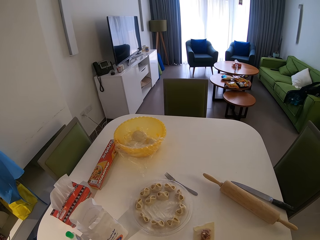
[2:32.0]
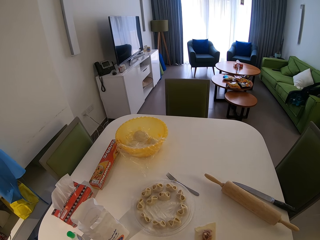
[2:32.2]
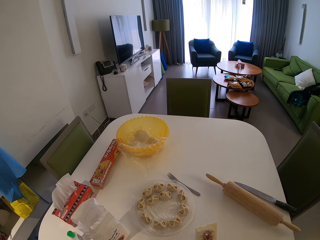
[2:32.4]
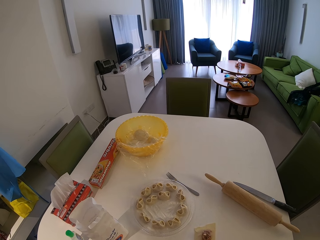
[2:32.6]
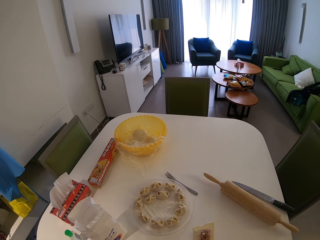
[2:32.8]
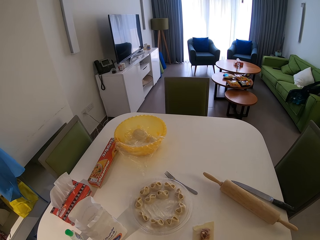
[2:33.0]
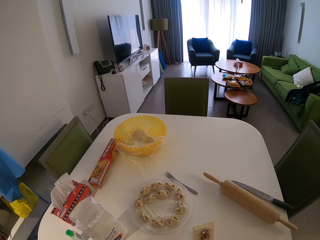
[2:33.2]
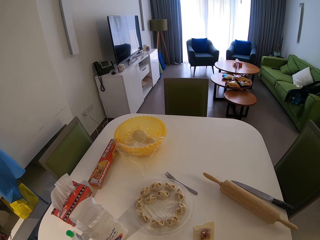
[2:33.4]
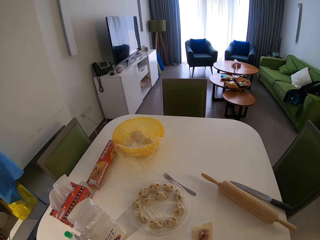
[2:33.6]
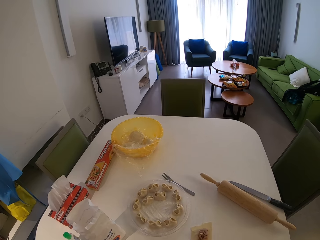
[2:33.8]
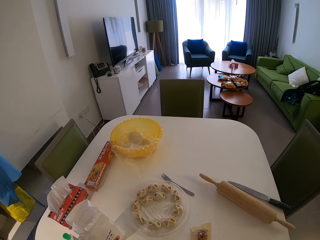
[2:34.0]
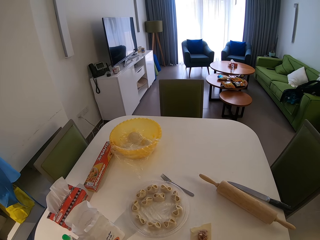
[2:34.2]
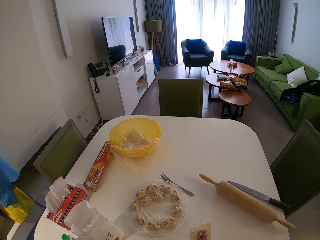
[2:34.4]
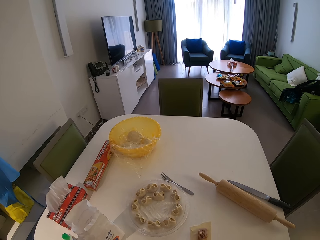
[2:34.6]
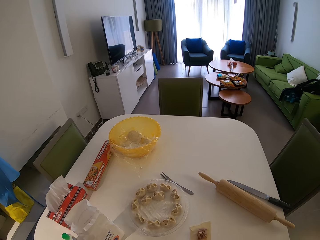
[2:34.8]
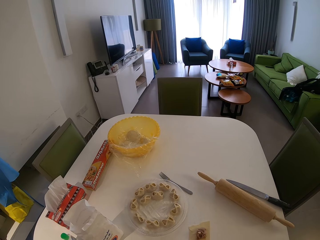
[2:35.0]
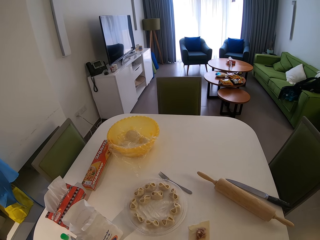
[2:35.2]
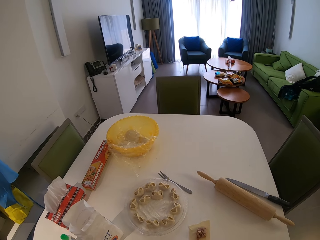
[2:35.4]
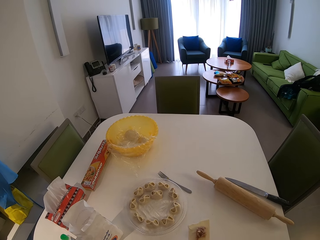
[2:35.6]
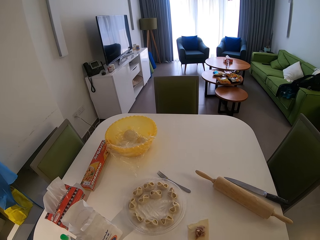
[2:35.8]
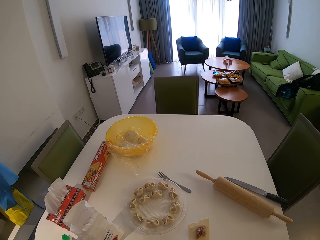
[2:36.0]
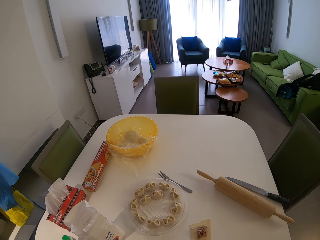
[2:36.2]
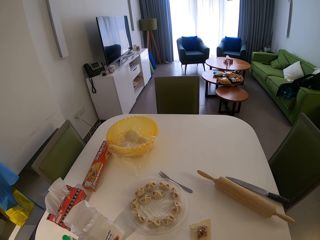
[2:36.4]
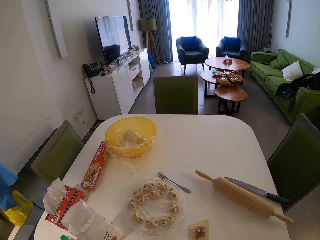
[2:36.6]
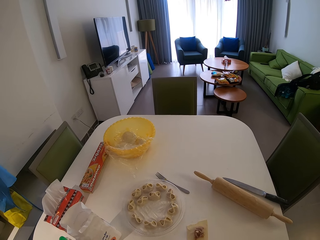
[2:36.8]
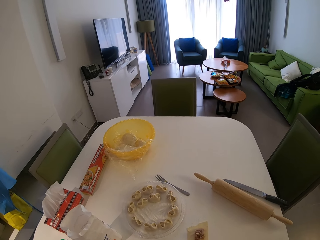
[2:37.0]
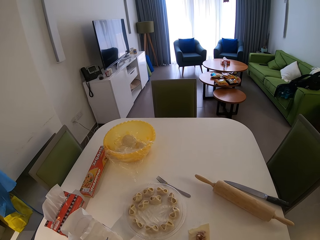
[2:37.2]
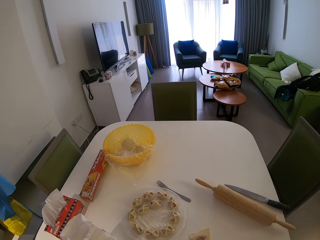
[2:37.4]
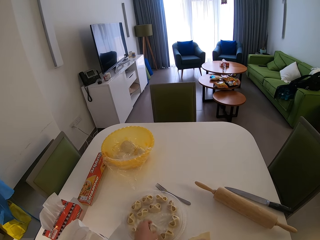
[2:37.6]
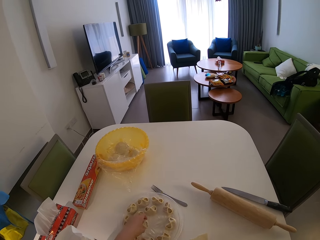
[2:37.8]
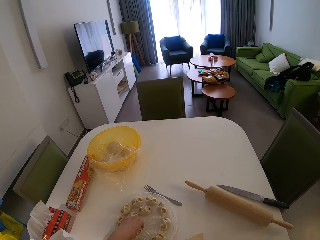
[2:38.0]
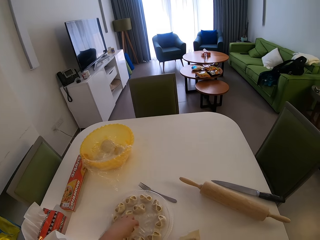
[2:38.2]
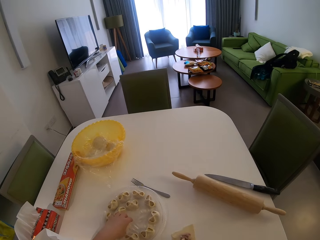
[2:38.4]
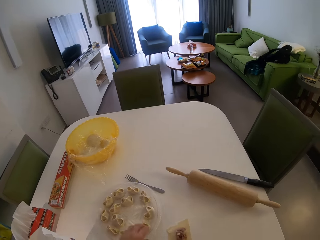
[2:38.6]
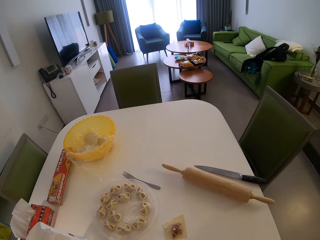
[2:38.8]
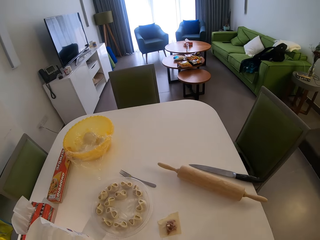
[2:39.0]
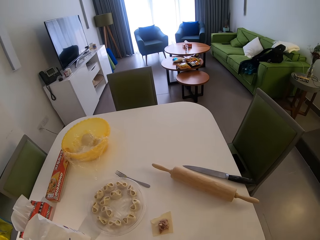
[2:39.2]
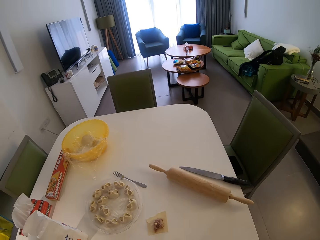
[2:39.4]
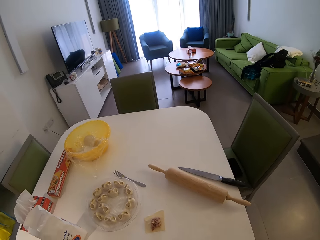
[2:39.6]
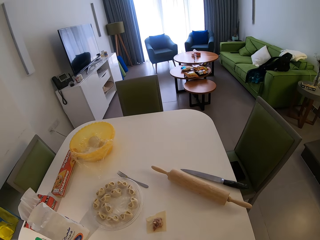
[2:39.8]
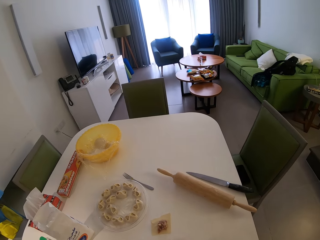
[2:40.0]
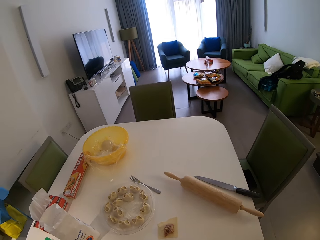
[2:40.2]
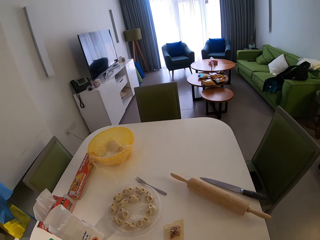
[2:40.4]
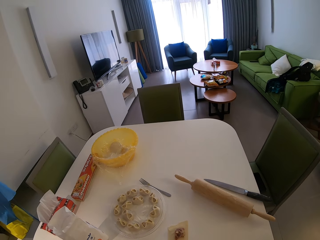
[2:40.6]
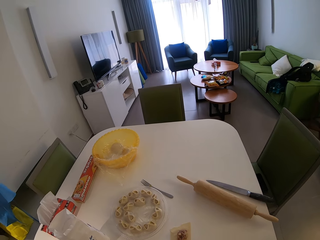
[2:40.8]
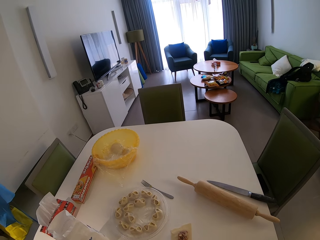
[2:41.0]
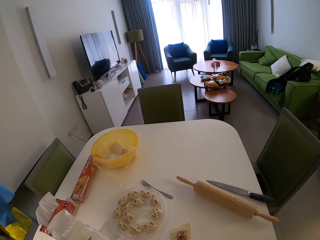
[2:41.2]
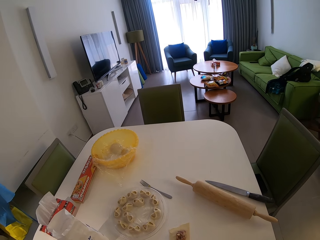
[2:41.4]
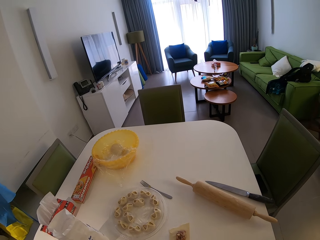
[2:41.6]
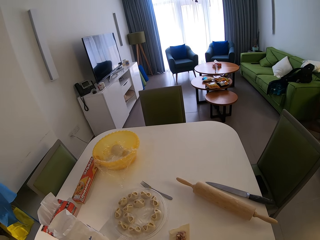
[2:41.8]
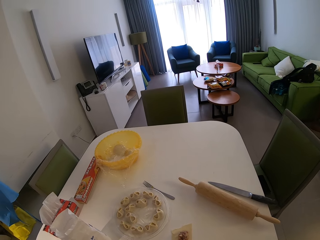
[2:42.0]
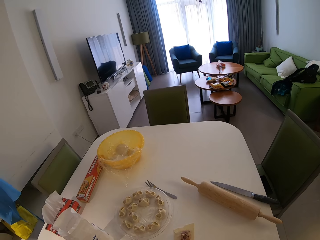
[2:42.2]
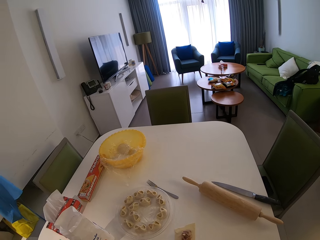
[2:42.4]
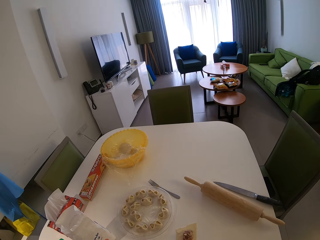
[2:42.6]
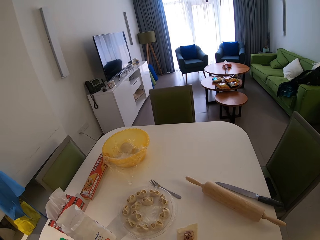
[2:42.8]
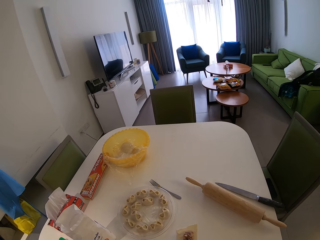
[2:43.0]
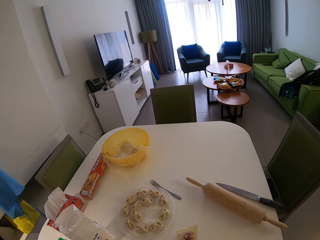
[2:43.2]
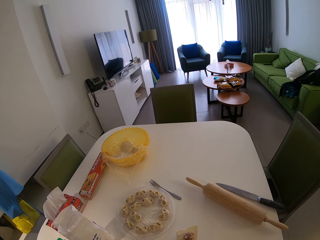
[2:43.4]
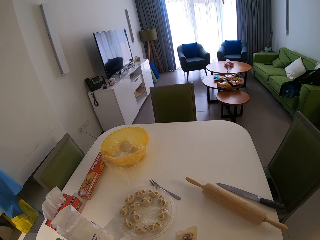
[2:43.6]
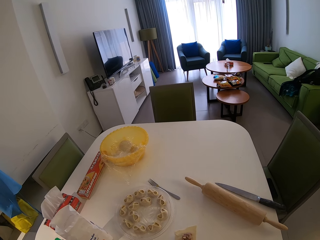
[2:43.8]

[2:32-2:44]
The camera wearer puts another cookie on the plate.

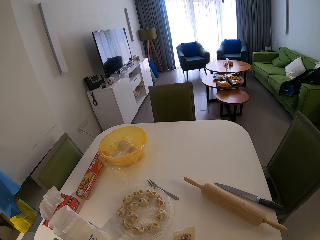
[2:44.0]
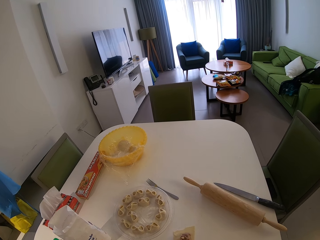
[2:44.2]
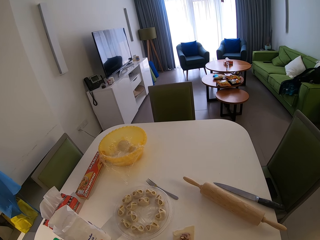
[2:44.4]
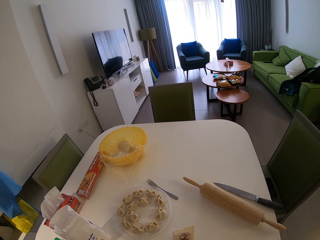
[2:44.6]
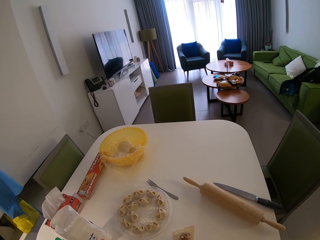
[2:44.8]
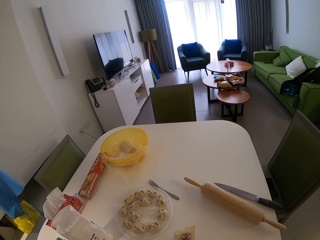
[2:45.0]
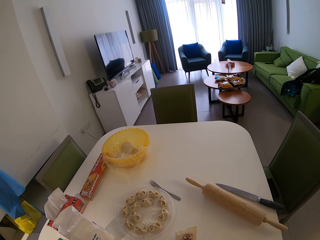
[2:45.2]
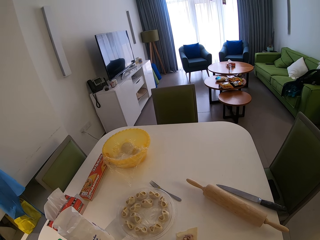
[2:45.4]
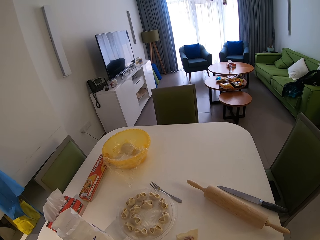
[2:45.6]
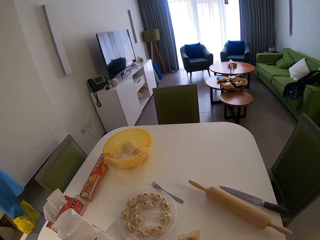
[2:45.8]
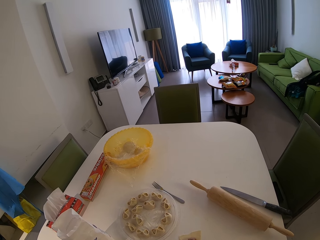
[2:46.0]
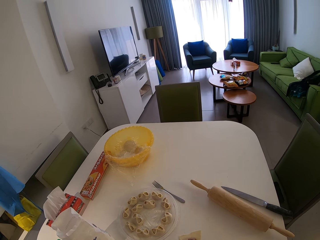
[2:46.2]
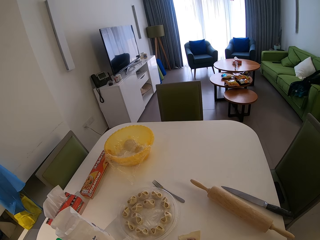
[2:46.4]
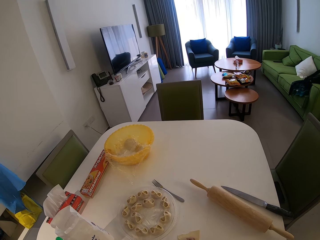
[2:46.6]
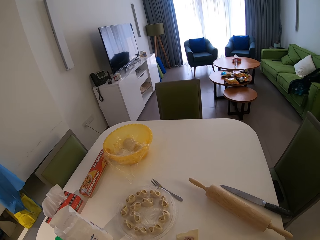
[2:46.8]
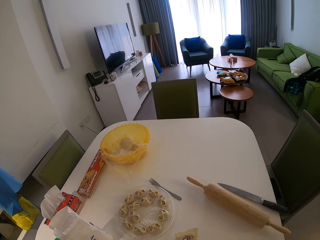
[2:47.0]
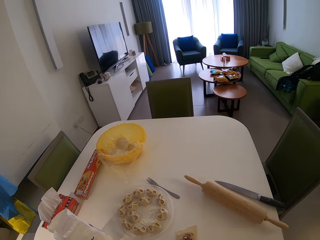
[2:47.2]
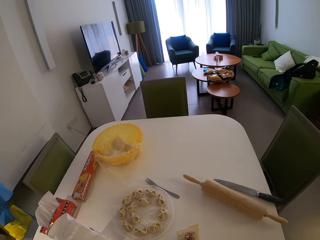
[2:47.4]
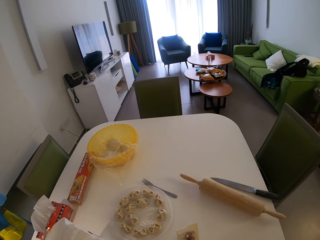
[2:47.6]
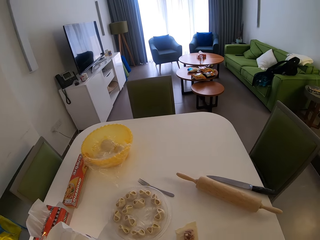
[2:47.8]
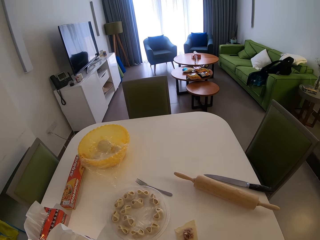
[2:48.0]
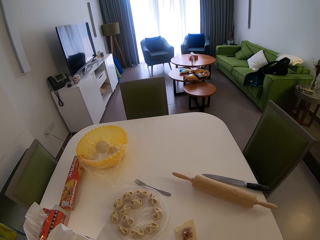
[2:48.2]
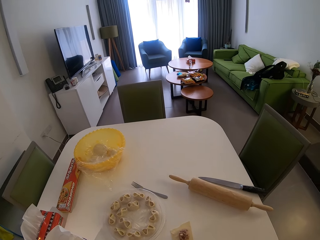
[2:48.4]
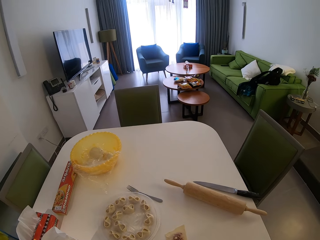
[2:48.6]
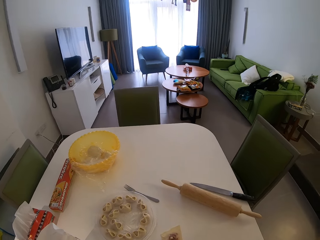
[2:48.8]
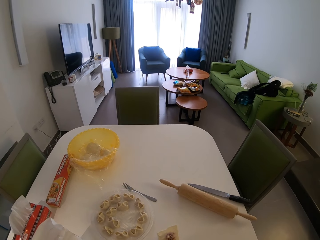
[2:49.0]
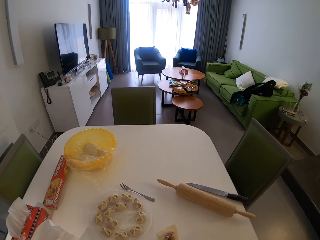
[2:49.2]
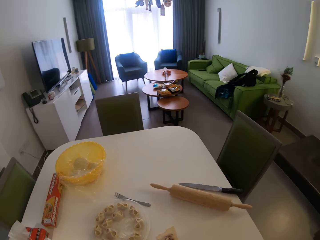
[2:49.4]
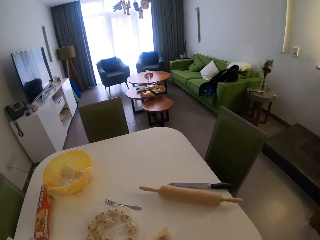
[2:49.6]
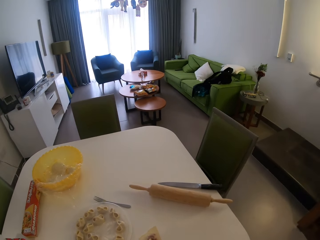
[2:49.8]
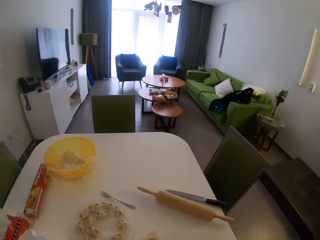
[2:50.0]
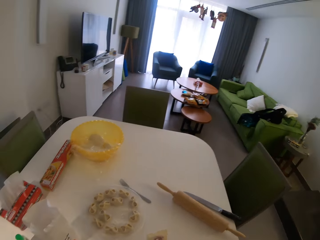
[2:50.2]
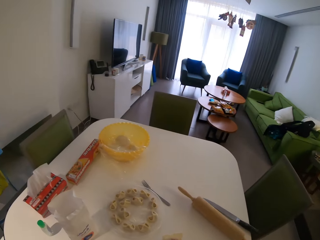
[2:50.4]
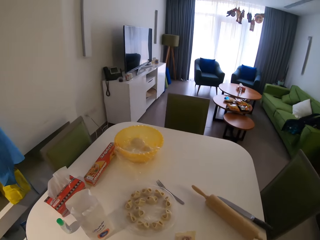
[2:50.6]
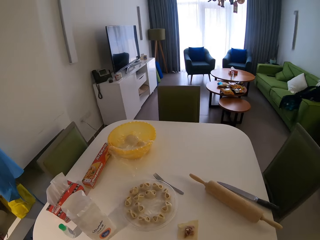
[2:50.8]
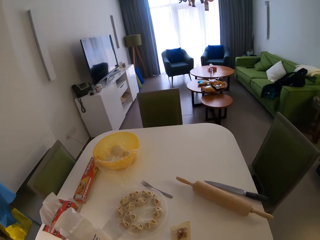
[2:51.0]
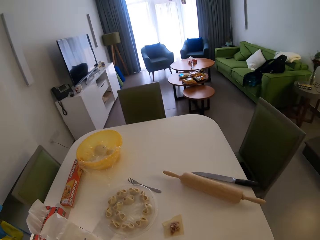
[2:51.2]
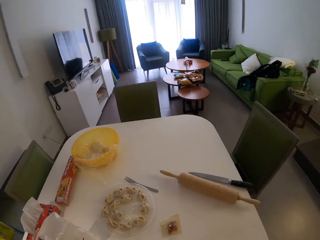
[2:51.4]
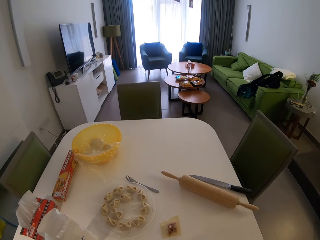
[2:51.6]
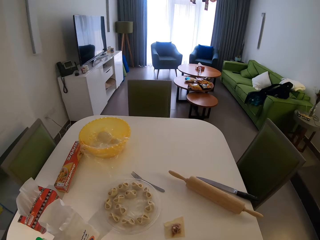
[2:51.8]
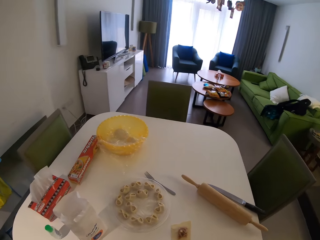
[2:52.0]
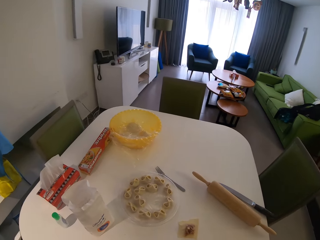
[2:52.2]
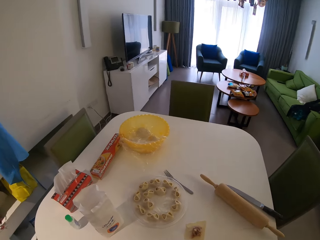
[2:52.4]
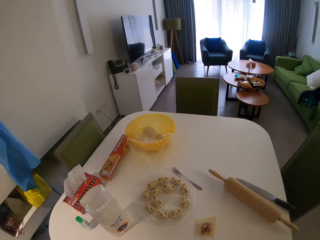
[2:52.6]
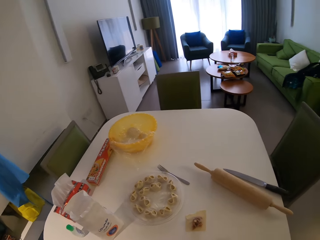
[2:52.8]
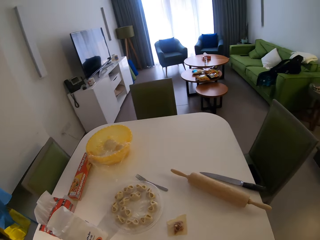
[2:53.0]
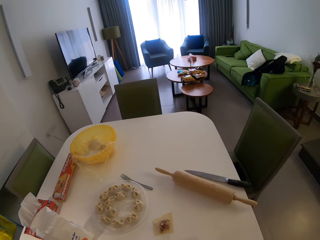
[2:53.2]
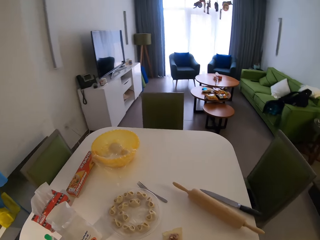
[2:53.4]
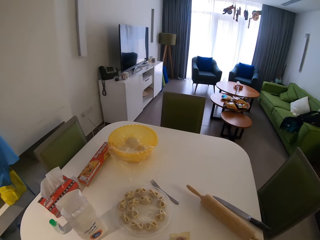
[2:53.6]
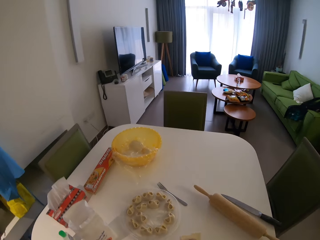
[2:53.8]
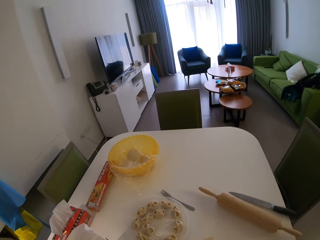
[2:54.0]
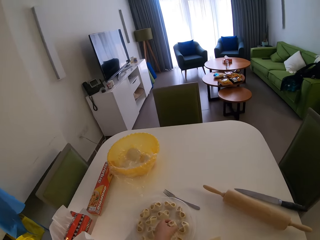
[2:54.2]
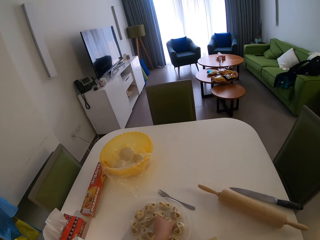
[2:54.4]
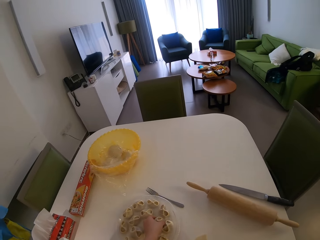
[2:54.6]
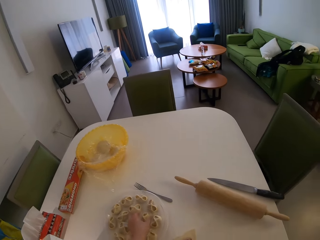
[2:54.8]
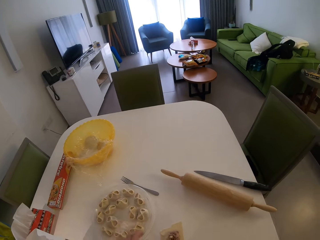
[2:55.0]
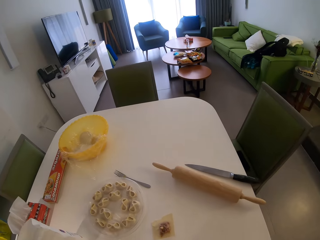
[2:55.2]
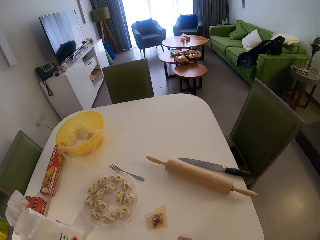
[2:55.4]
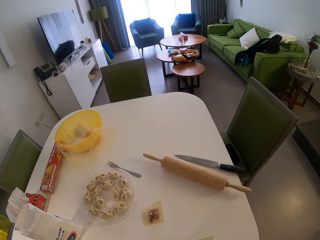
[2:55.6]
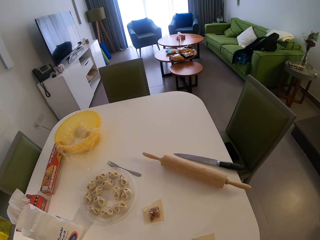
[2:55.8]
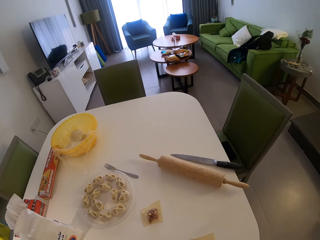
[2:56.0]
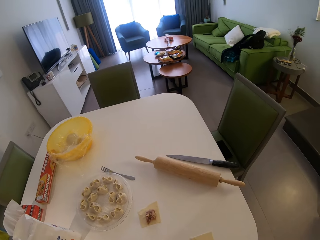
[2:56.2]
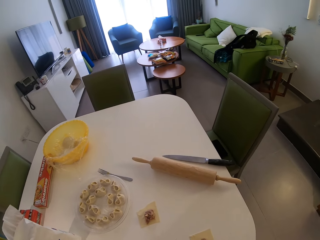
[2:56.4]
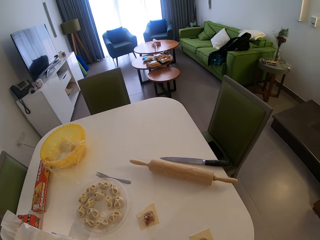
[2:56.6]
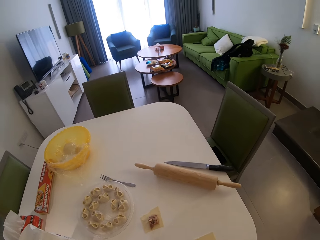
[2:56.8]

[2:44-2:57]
The camera wearer puts another cookie on the plate.
